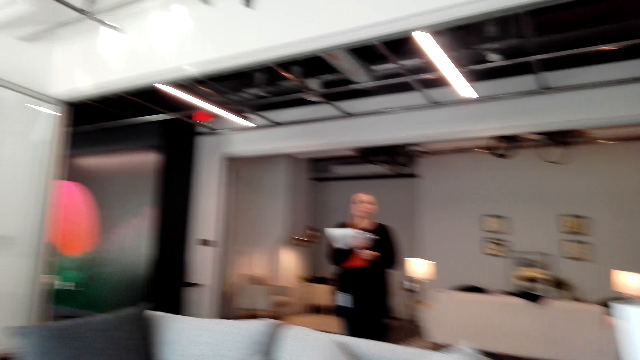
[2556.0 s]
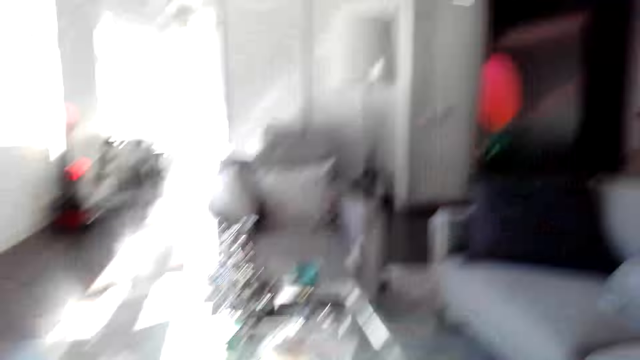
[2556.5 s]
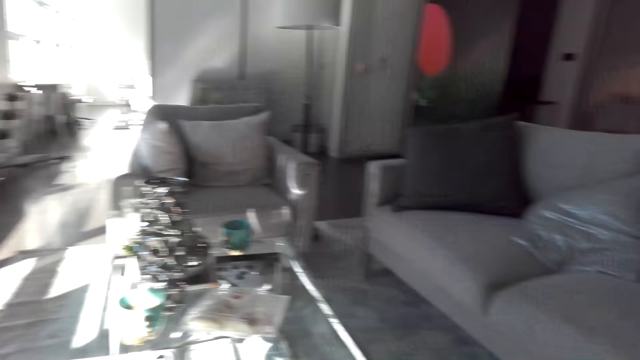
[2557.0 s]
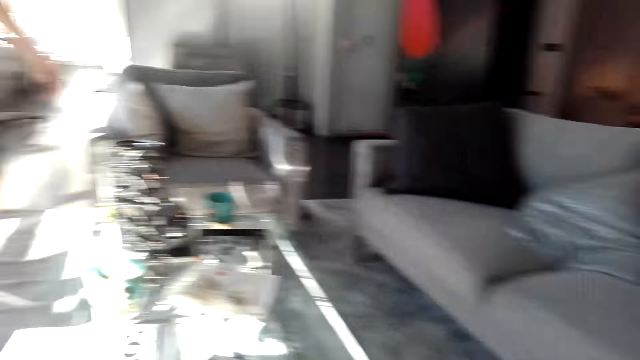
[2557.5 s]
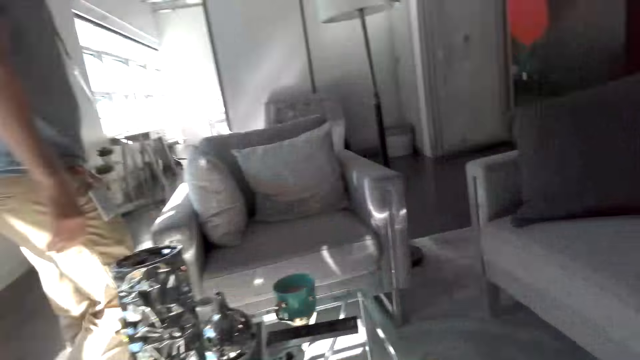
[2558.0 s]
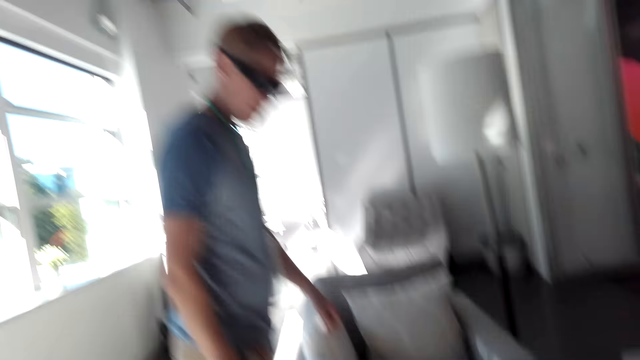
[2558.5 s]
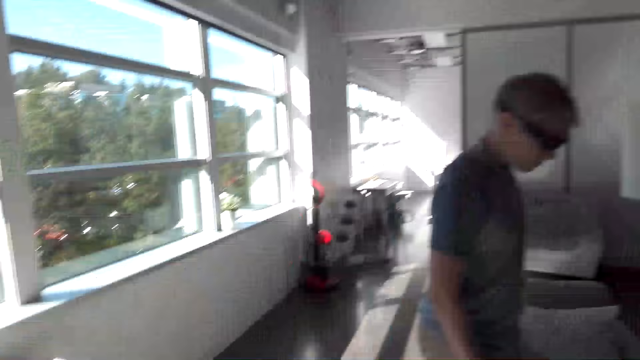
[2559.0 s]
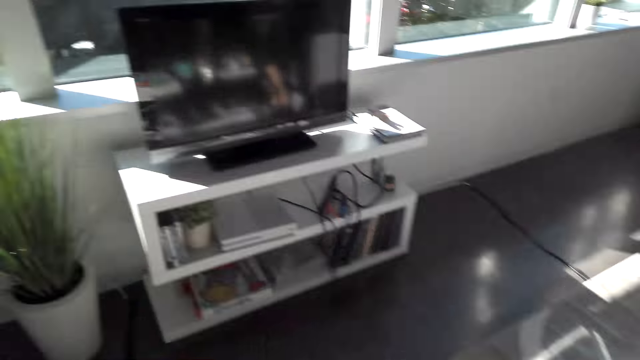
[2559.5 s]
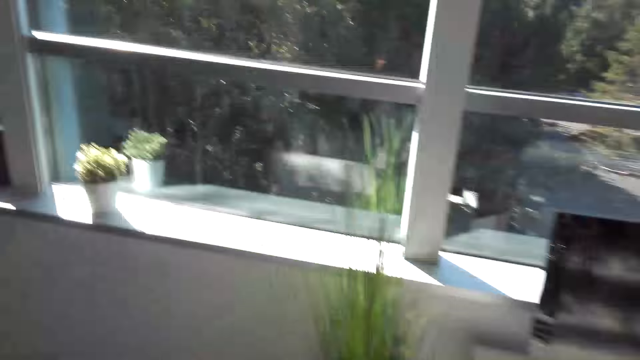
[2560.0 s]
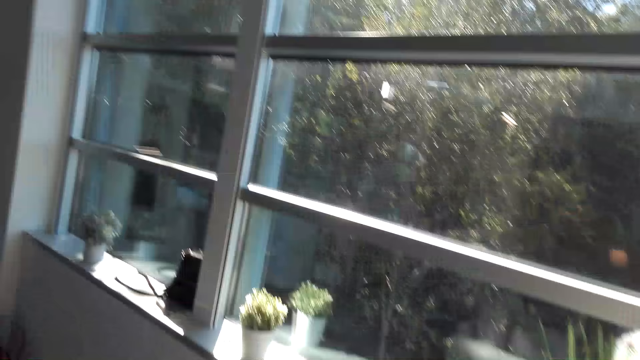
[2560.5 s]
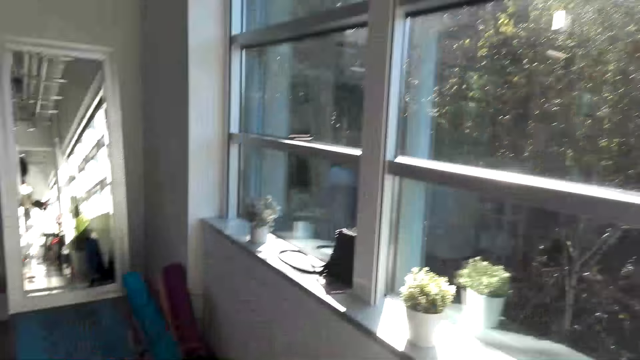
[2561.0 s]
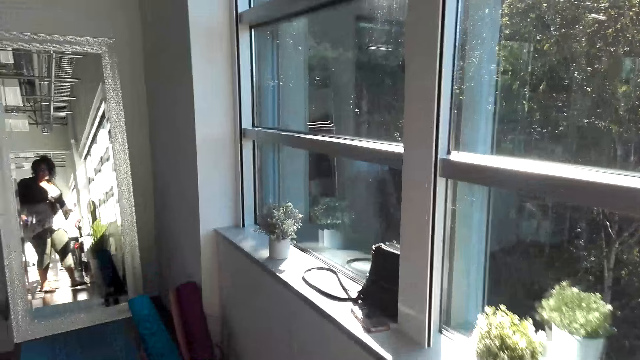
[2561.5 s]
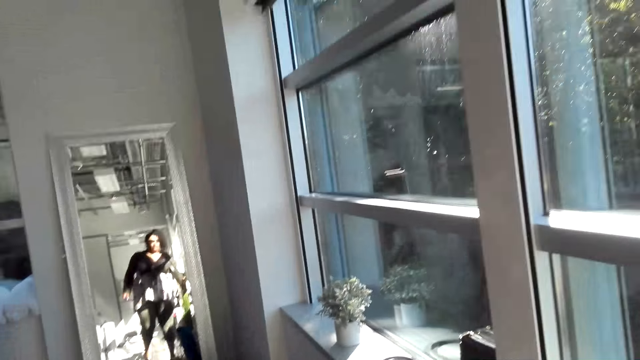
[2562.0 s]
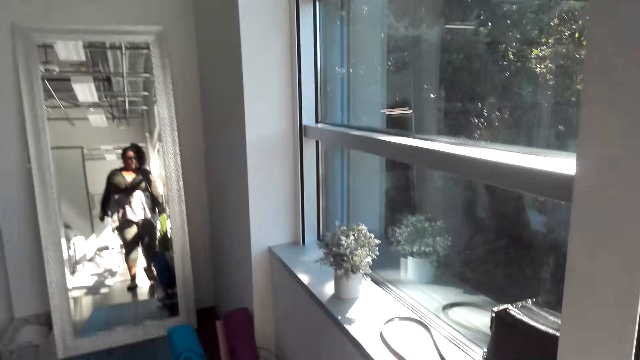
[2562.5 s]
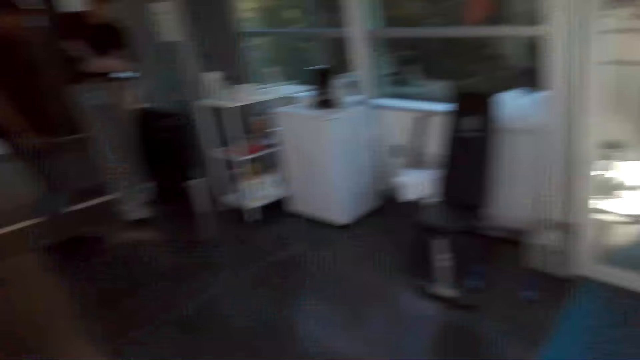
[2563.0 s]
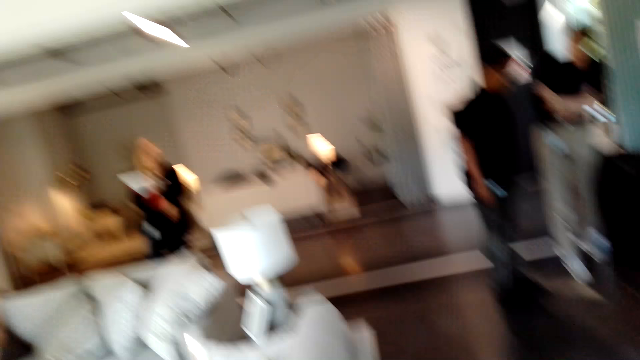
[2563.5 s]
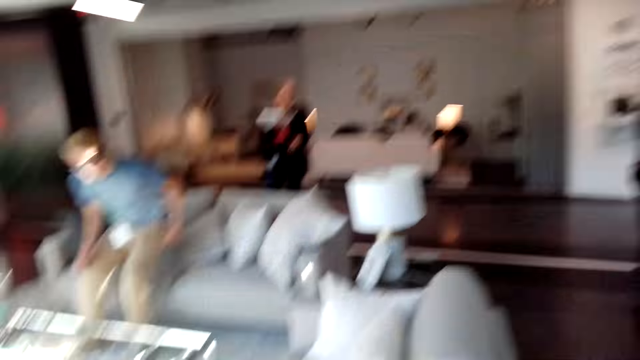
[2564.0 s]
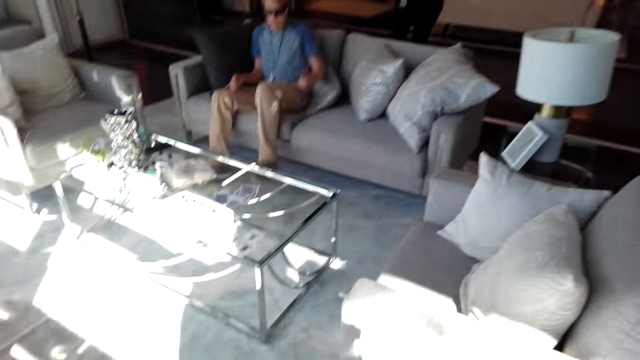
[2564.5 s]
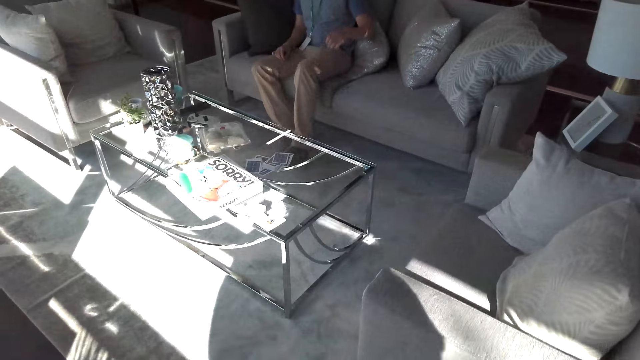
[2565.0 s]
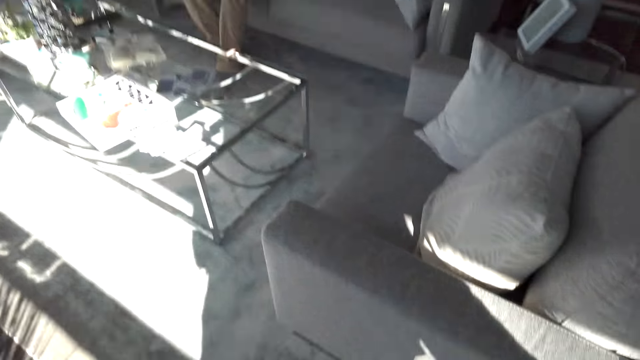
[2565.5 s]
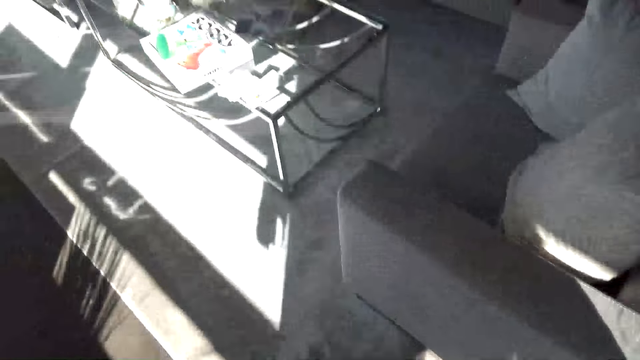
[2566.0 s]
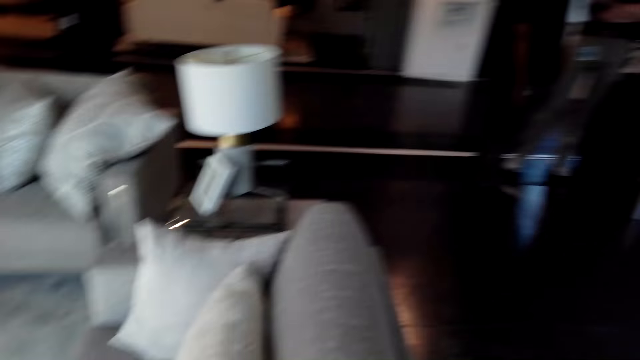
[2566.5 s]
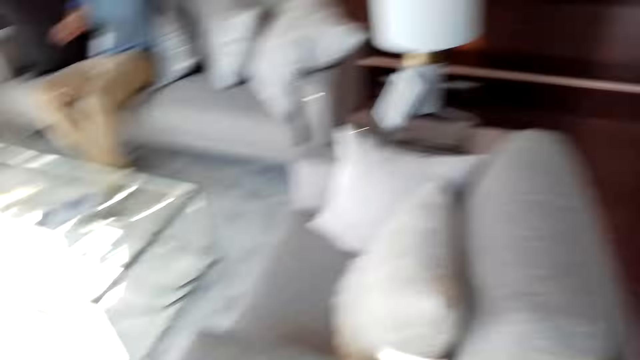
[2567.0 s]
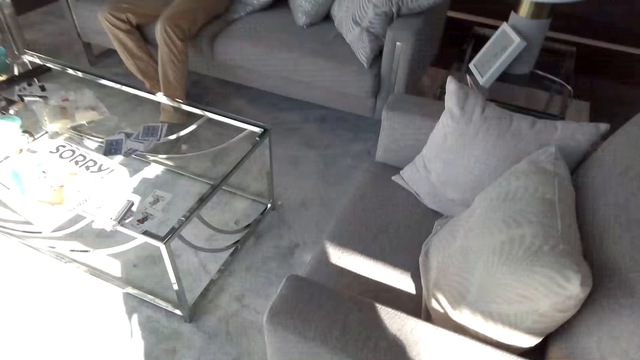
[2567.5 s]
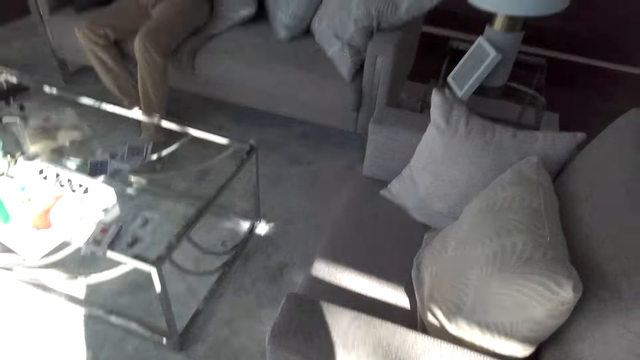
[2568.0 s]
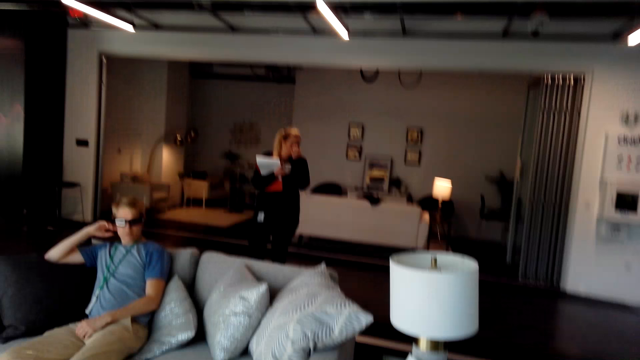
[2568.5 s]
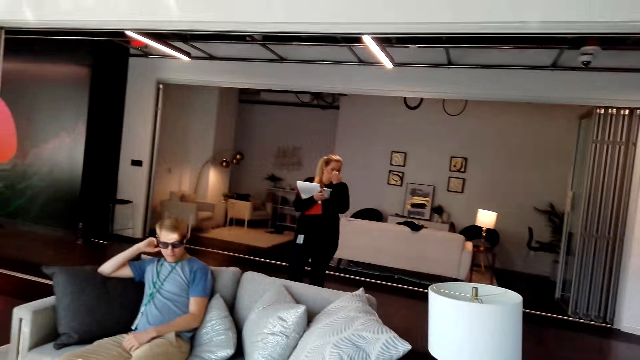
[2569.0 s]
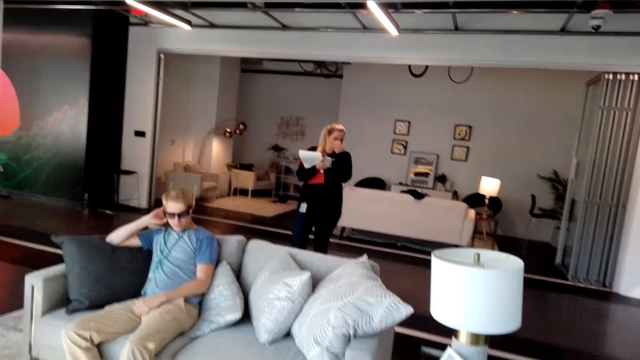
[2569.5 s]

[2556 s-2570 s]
The camera wearer looks around. A man walks in the room. The camera wearer walks in the room. They chat with friends. They walk in the room again. They walk in the house. They talk to the man.

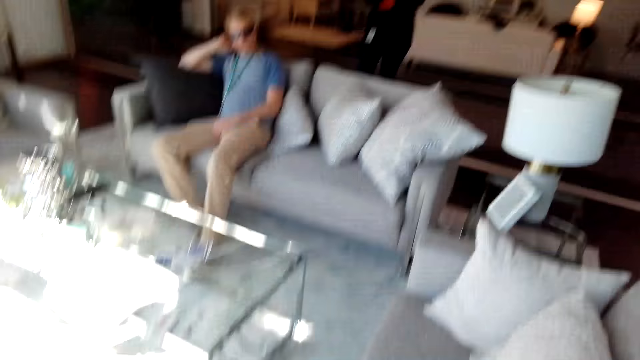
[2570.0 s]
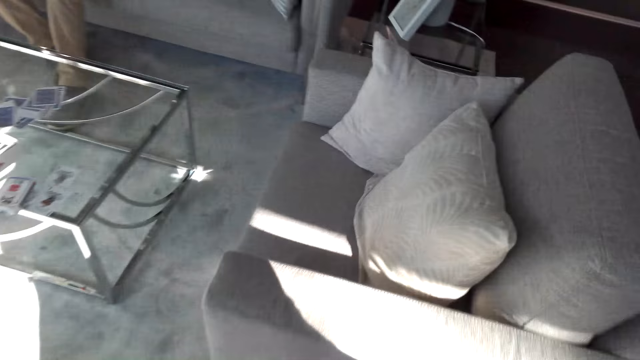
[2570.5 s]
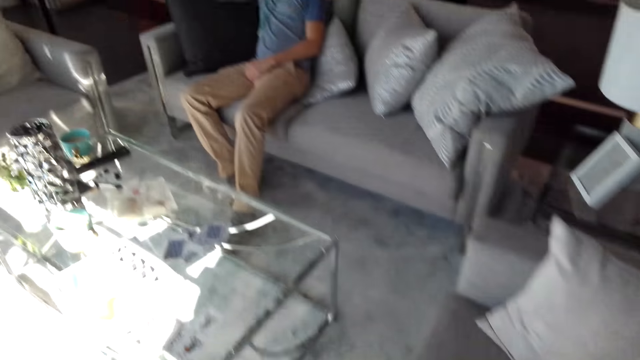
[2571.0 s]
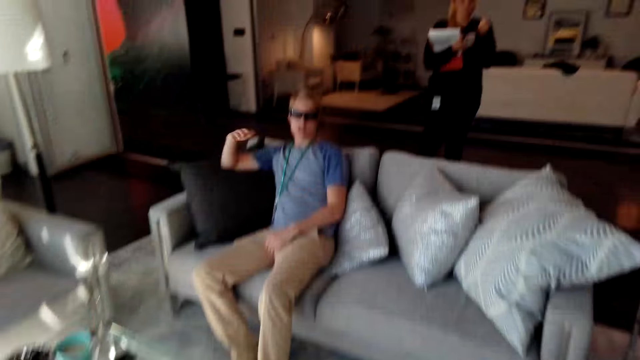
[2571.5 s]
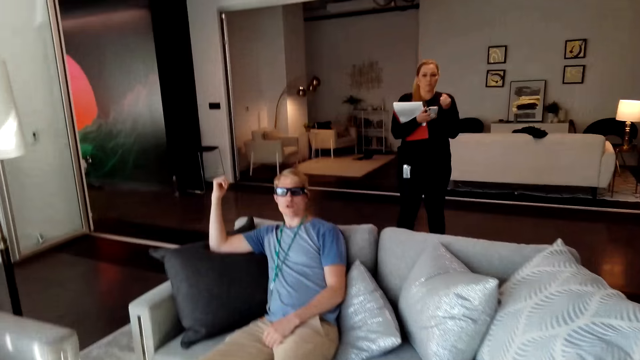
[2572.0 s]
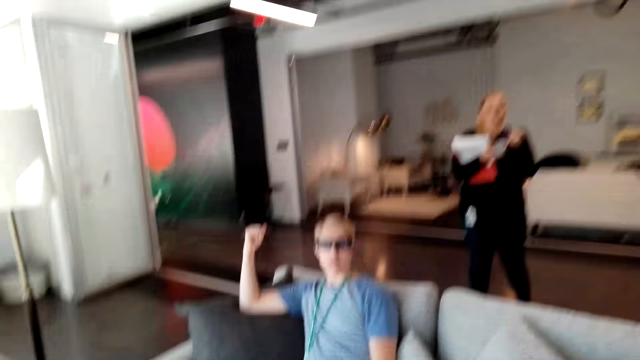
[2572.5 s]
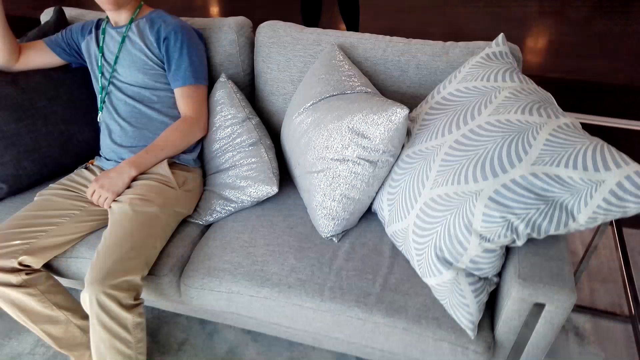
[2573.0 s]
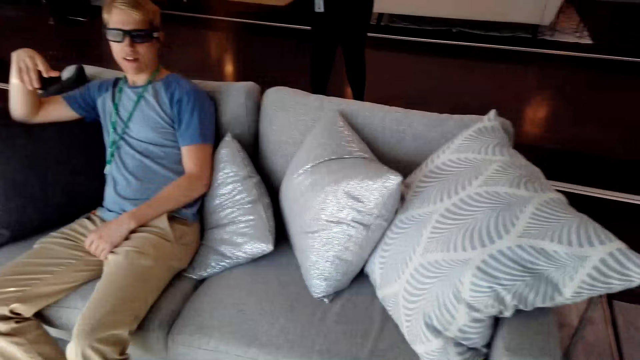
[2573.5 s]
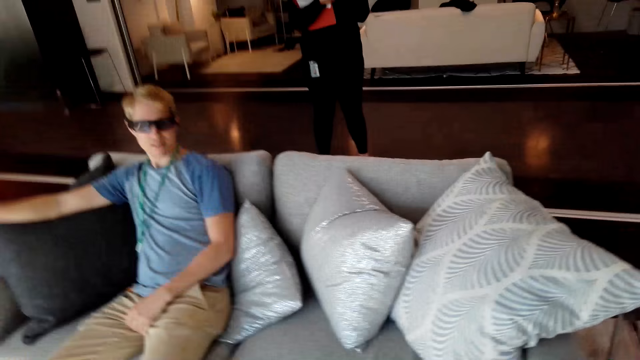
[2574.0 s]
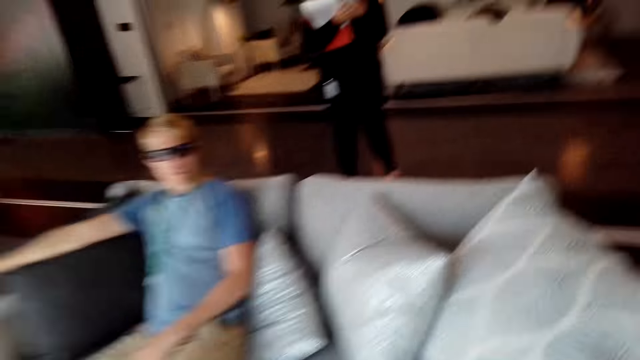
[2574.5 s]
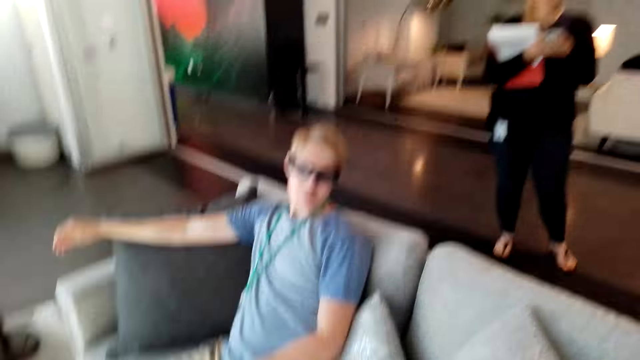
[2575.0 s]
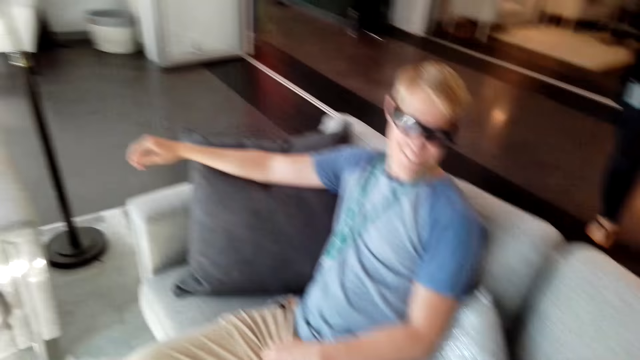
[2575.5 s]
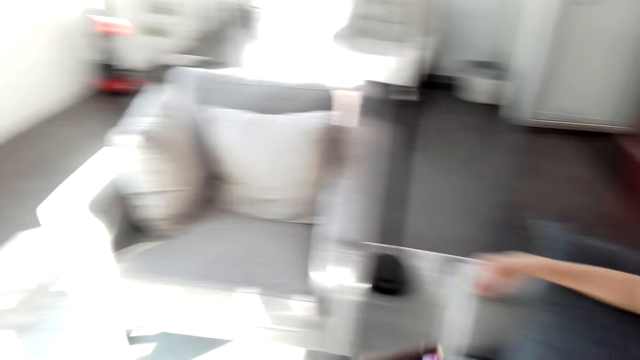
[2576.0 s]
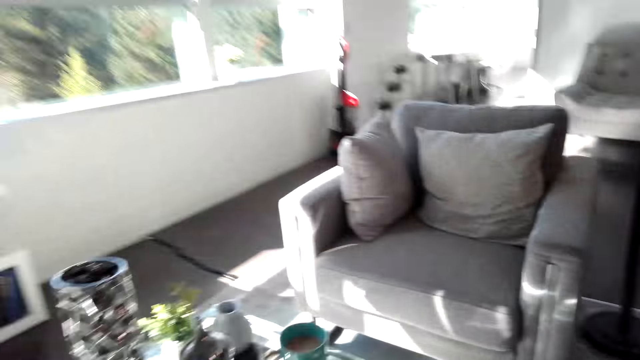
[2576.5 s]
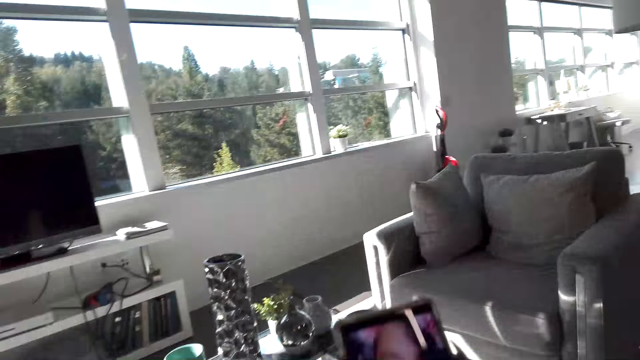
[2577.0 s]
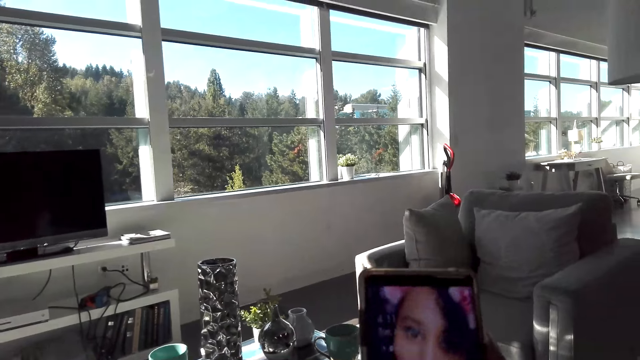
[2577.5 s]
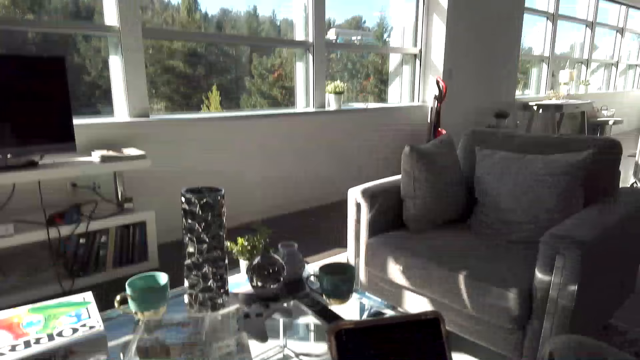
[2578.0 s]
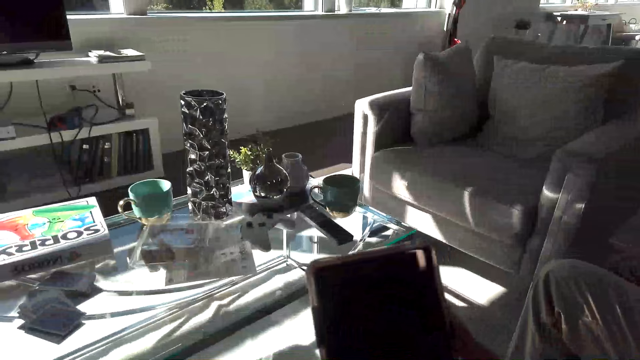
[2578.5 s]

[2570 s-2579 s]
A man chats with the camera wearer. The camera wearer sits on the sofa and holds a phone. They talk to the man and use the phone.
